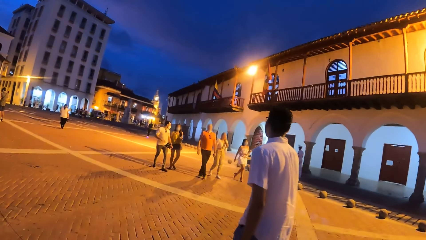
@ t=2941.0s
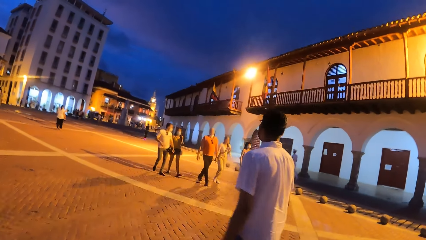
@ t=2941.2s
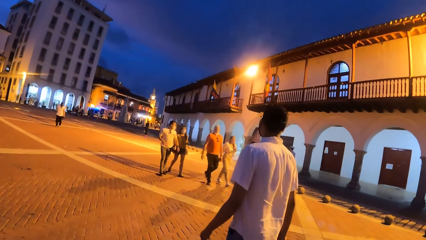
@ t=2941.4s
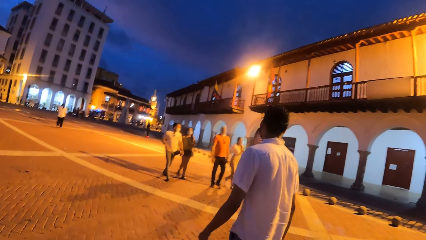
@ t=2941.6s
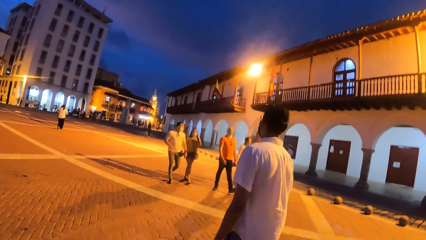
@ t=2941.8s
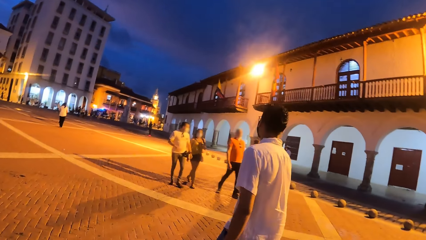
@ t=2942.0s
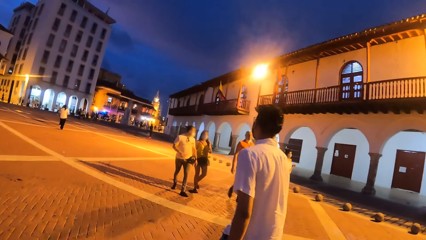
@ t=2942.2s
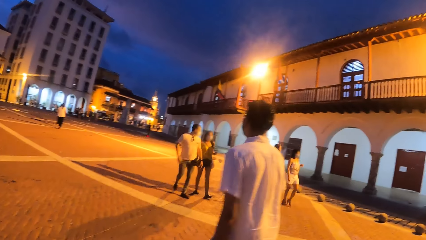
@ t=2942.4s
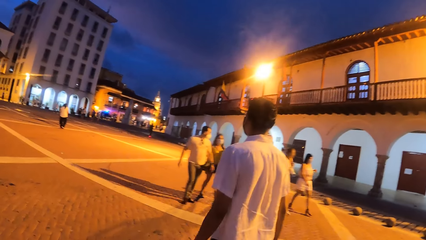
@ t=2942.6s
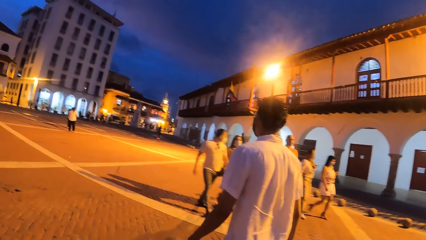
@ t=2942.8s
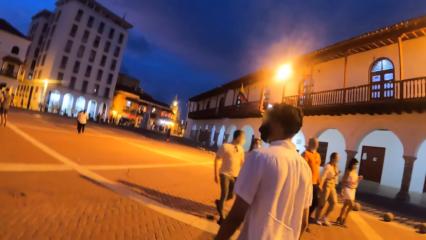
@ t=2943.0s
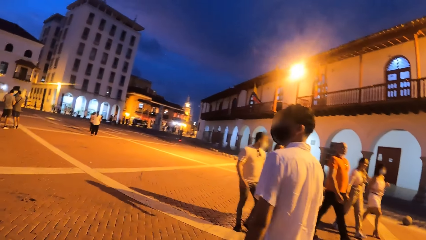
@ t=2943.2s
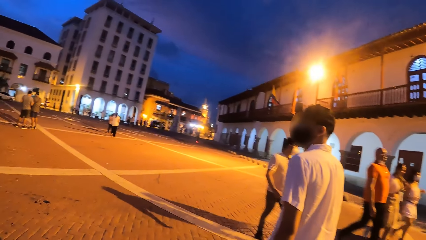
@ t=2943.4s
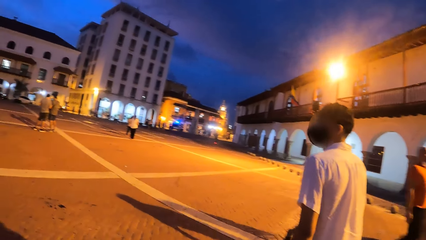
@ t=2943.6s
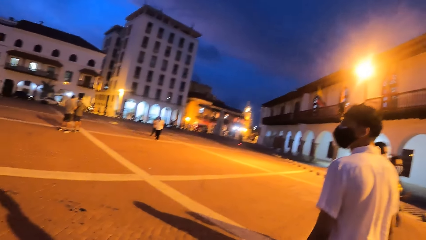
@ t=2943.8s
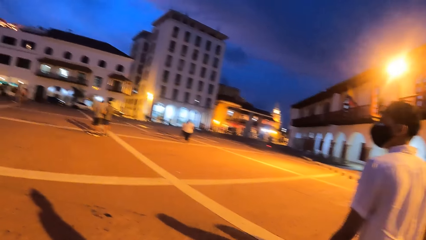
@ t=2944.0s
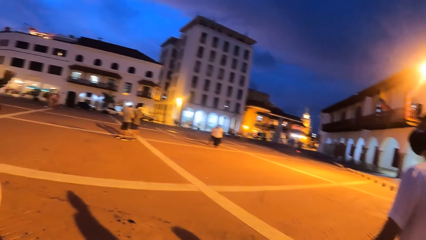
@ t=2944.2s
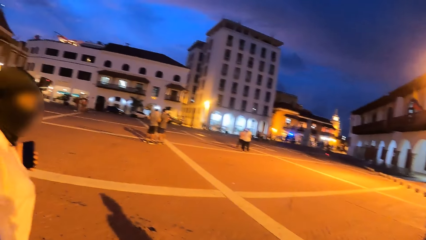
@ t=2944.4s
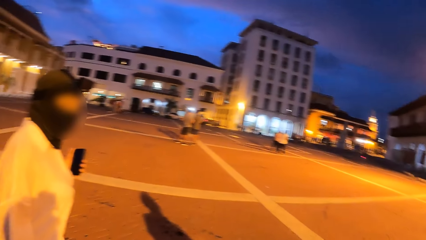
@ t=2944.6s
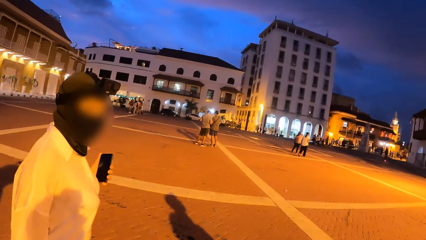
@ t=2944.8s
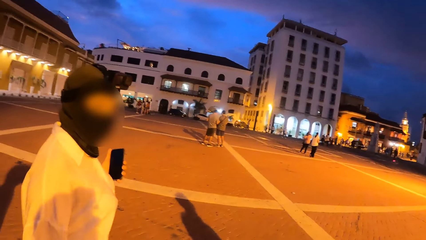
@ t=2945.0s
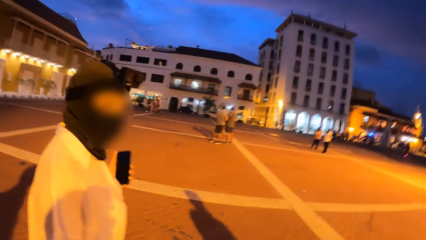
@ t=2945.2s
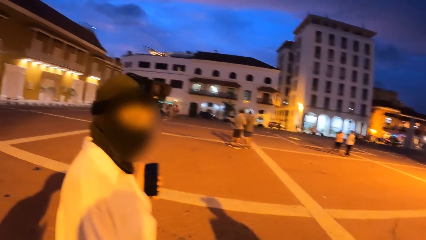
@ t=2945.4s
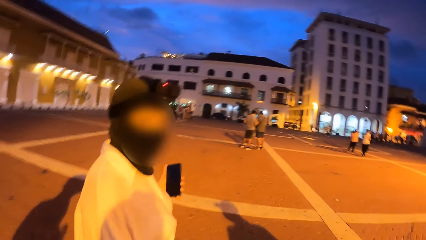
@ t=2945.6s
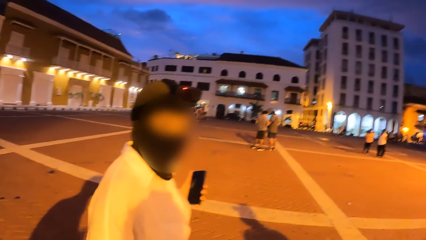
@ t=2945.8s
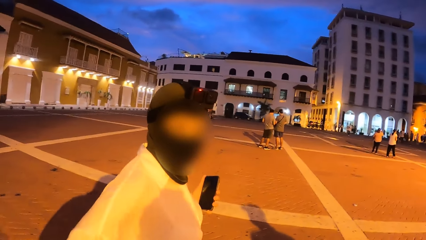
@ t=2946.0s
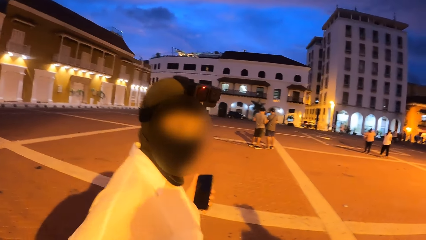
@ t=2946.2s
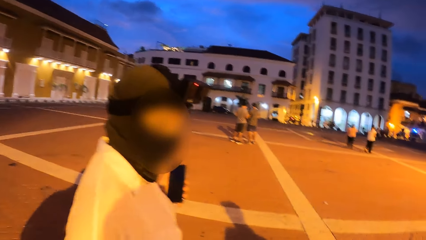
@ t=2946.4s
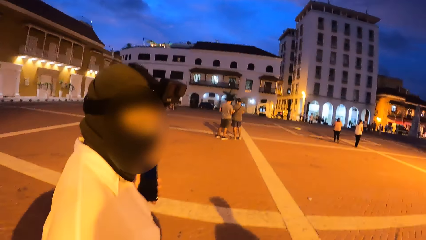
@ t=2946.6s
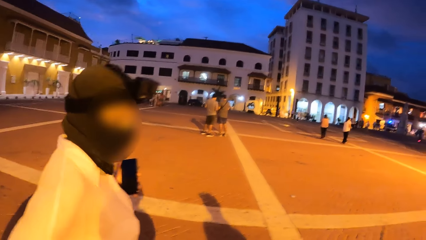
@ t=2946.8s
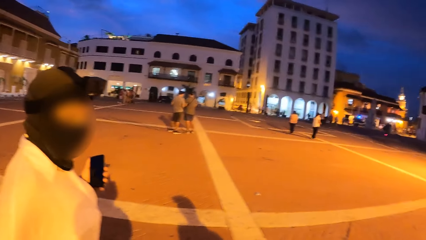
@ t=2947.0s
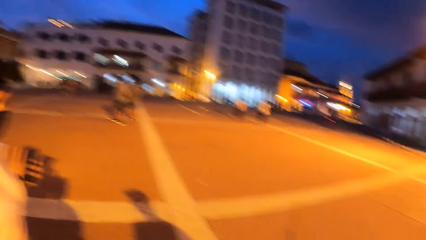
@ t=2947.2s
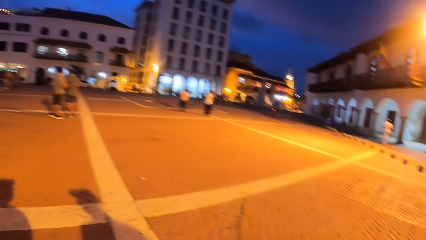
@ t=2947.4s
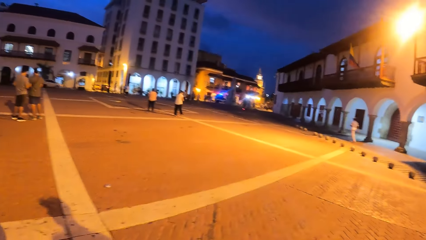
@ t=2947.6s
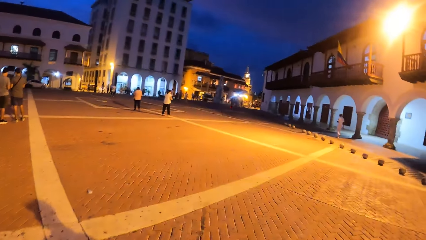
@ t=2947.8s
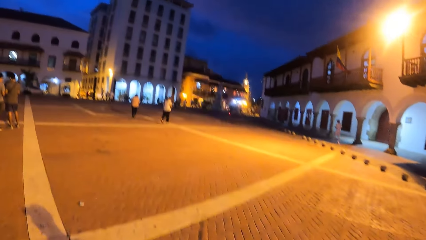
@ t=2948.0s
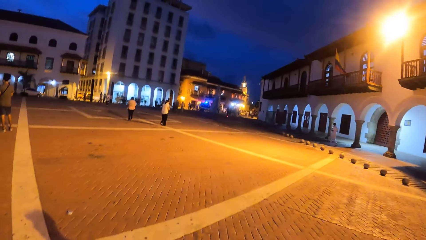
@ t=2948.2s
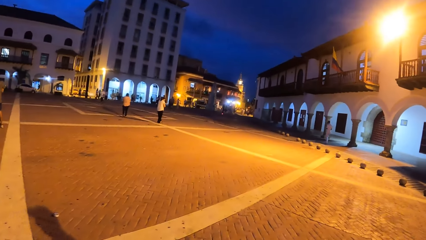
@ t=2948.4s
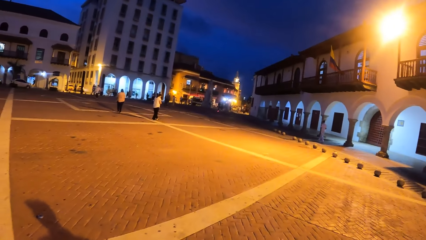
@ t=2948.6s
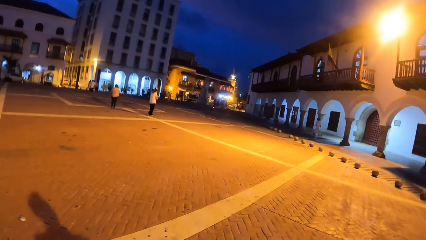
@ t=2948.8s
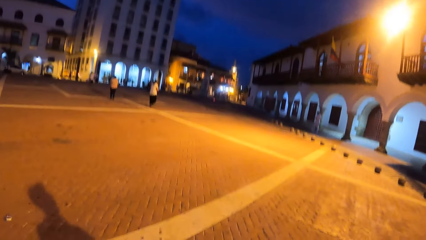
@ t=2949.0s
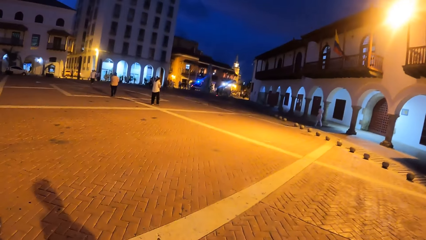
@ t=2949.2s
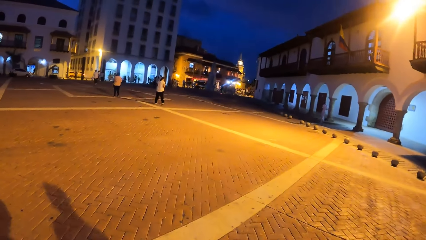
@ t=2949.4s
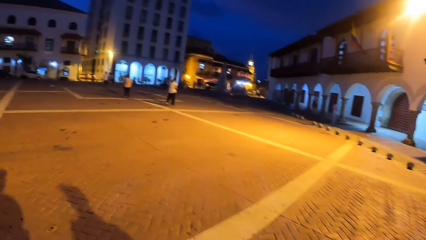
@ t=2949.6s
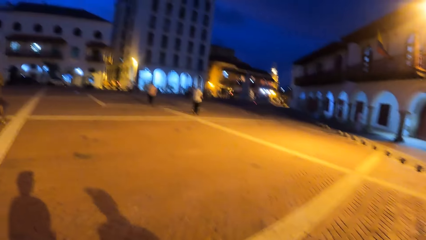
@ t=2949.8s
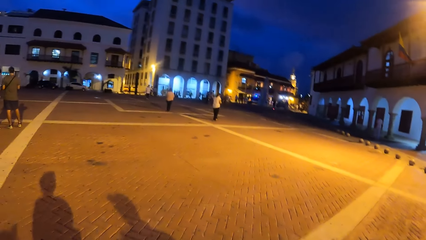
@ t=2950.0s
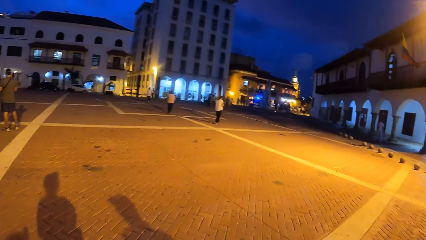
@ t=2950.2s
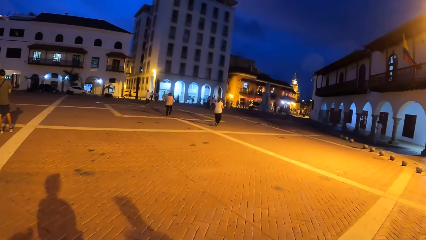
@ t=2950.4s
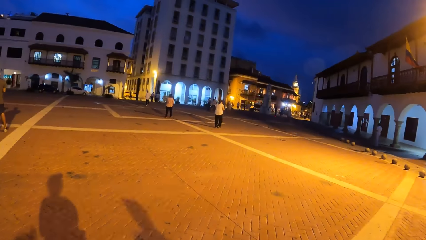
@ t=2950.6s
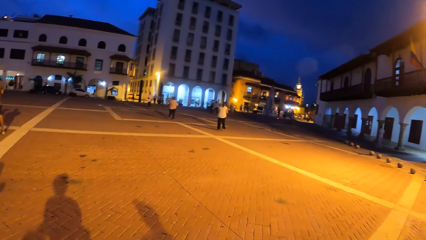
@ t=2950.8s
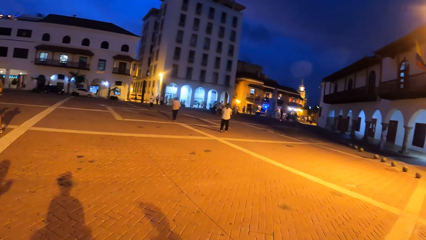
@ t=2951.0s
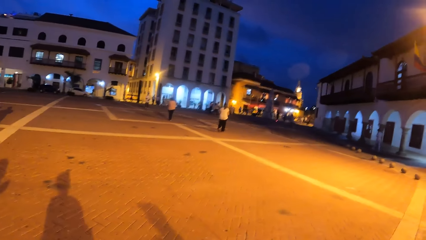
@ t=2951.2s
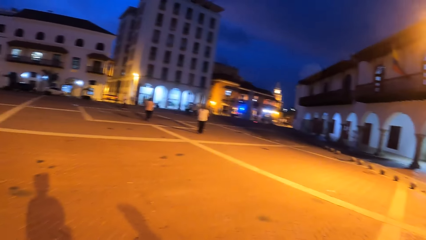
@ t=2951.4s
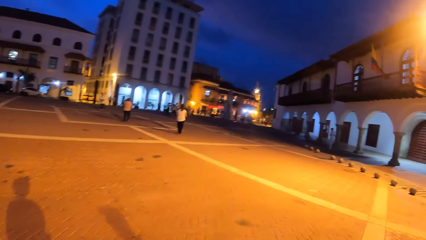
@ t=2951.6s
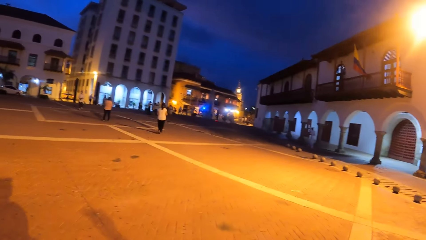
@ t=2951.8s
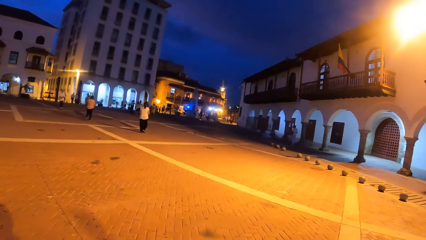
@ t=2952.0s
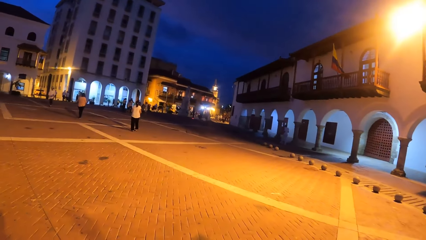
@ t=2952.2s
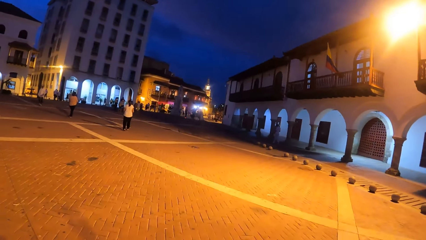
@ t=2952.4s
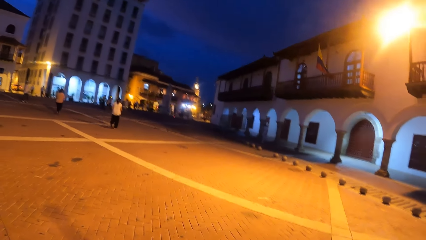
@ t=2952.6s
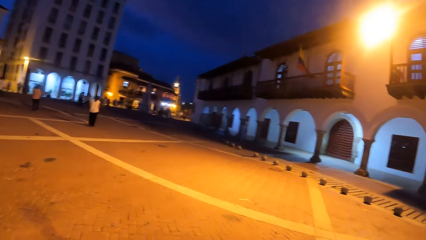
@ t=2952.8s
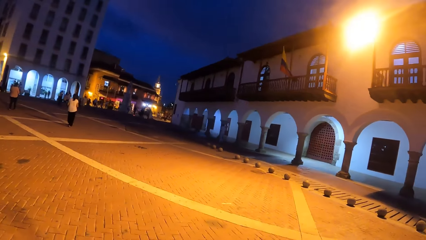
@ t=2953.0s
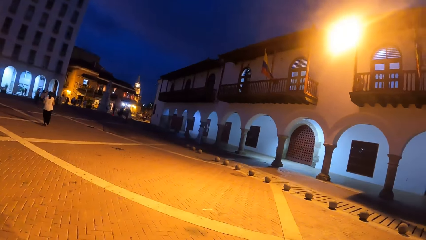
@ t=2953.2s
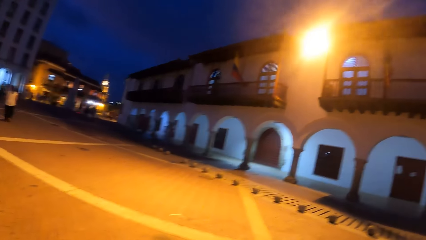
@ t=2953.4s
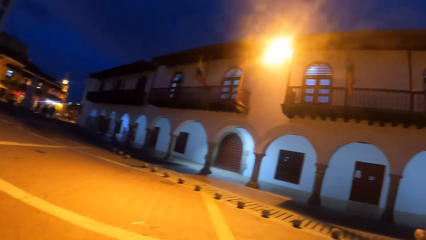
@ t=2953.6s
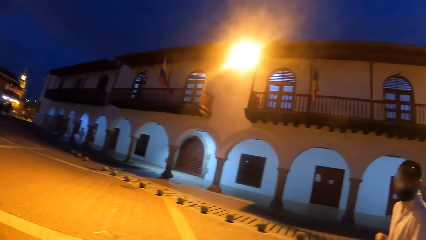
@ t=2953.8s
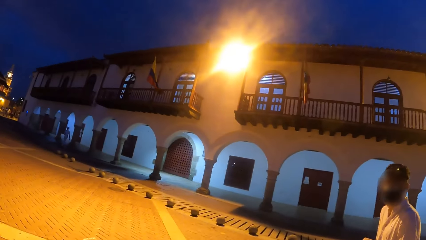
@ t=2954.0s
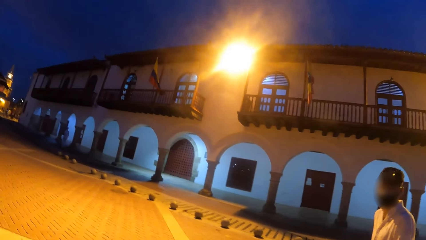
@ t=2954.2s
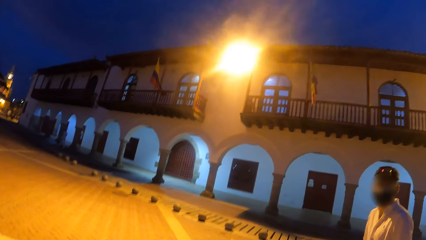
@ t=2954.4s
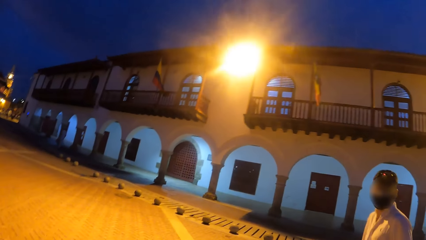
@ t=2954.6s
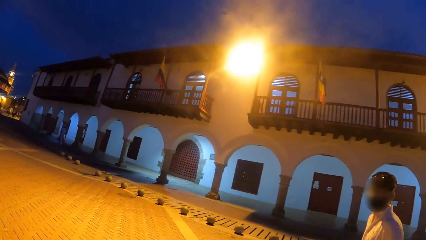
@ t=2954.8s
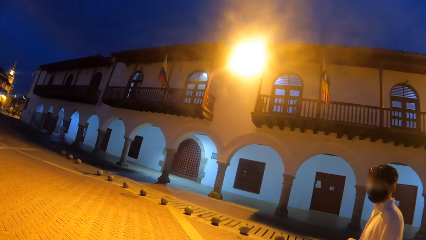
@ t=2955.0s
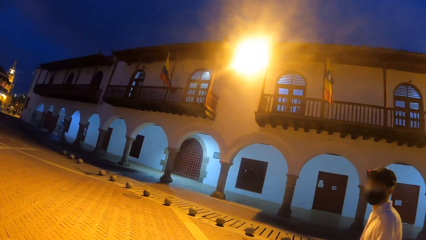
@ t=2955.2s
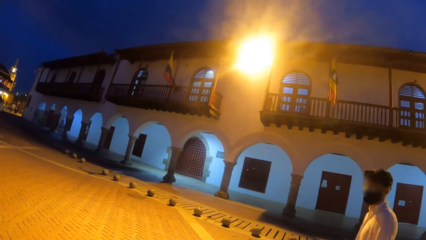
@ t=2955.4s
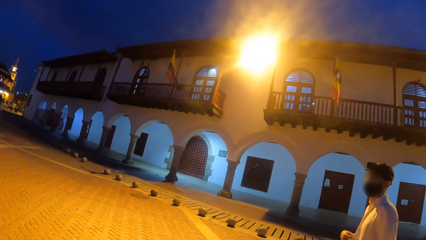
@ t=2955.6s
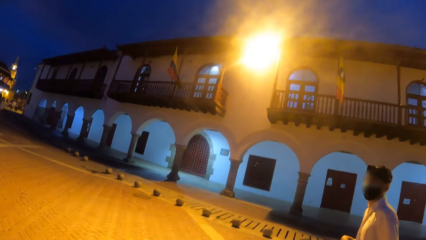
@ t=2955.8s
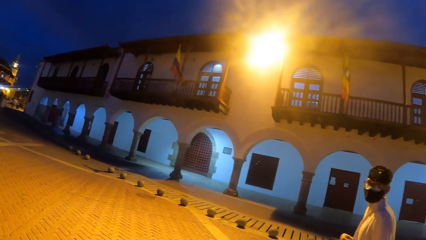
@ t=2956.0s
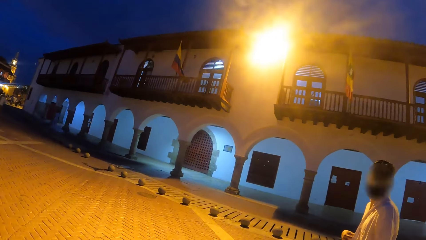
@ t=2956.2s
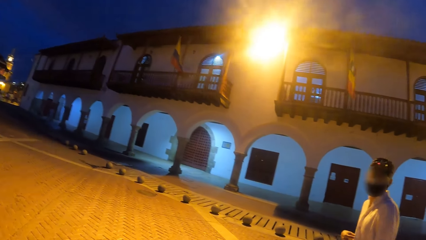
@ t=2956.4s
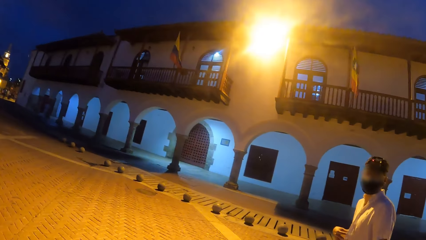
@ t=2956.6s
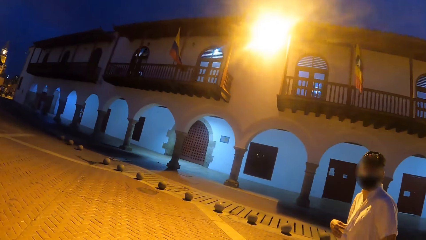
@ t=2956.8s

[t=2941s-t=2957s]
The camera wearer looks at a man. They walk around. They interact with the man.
